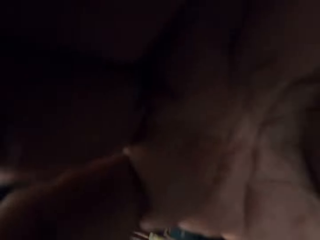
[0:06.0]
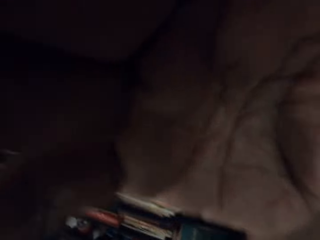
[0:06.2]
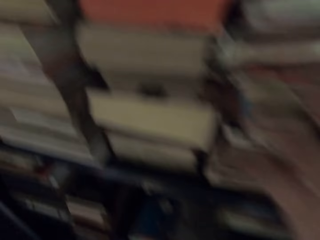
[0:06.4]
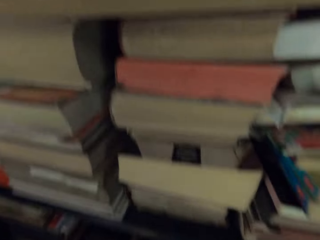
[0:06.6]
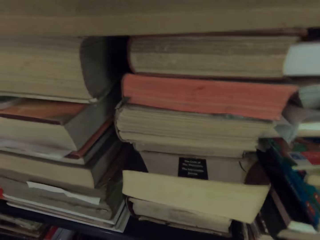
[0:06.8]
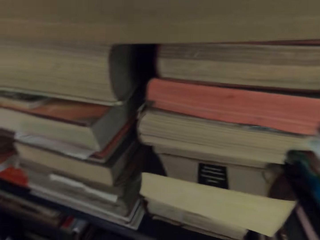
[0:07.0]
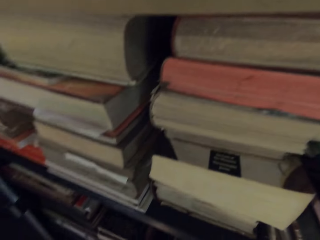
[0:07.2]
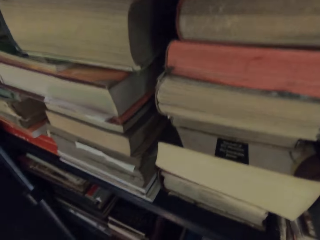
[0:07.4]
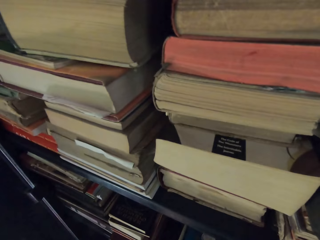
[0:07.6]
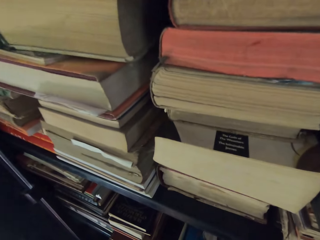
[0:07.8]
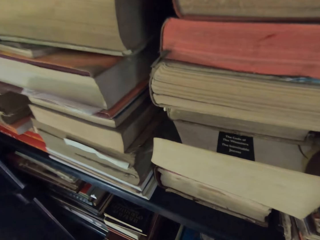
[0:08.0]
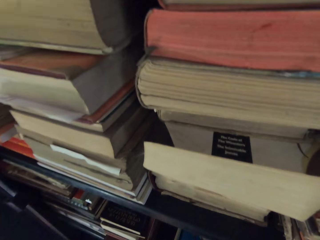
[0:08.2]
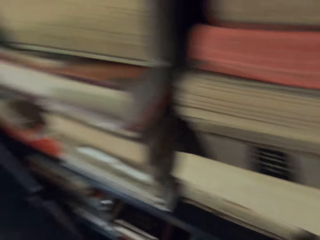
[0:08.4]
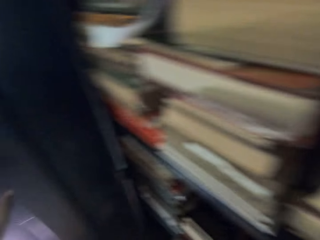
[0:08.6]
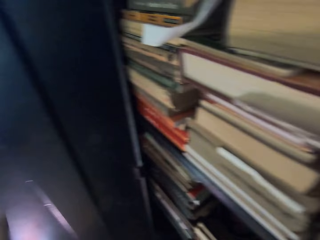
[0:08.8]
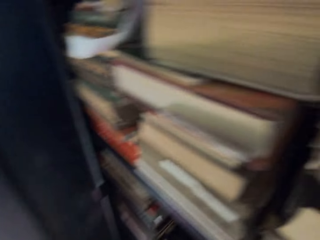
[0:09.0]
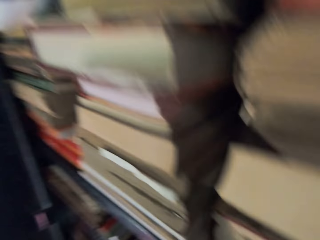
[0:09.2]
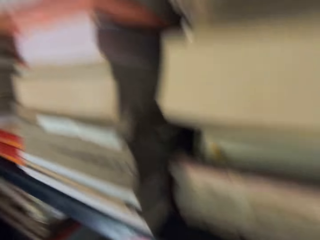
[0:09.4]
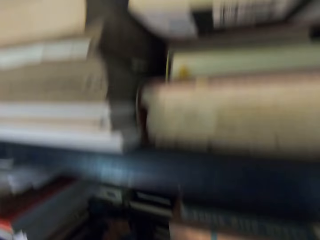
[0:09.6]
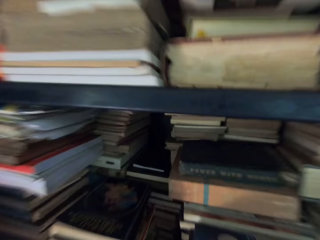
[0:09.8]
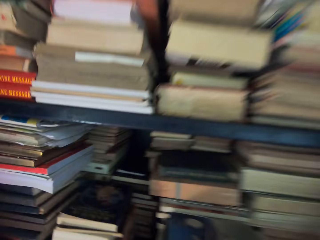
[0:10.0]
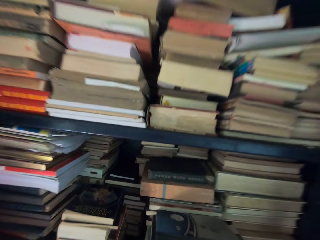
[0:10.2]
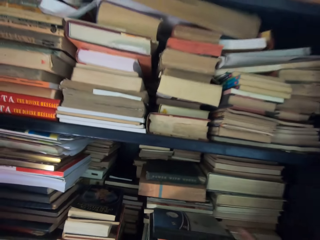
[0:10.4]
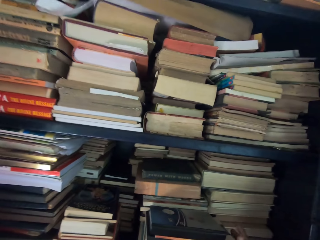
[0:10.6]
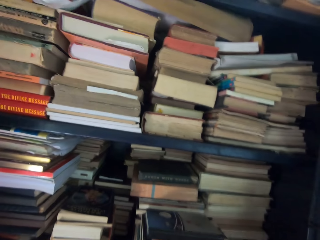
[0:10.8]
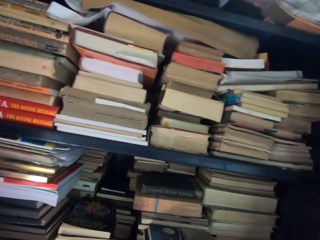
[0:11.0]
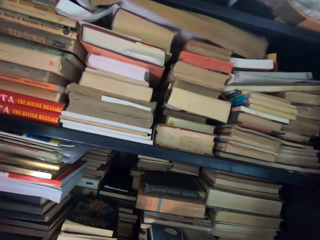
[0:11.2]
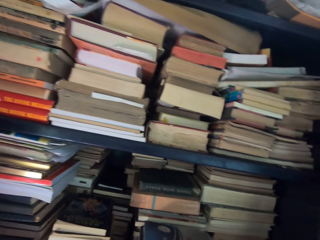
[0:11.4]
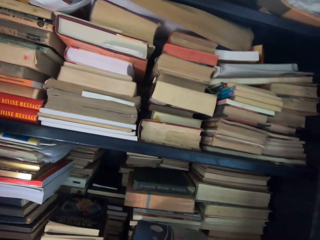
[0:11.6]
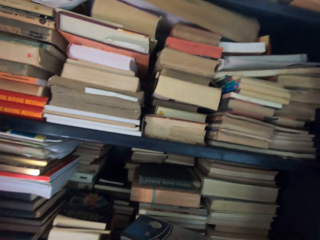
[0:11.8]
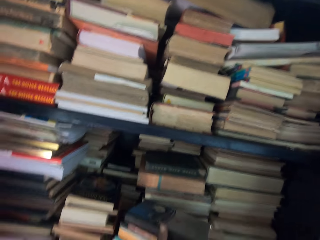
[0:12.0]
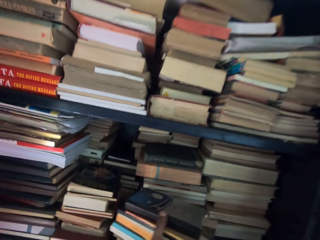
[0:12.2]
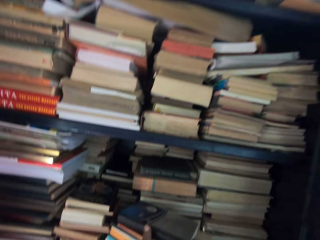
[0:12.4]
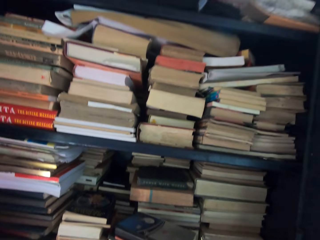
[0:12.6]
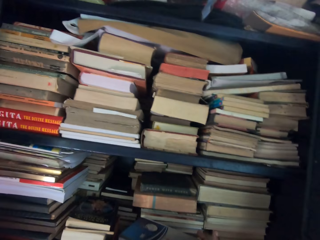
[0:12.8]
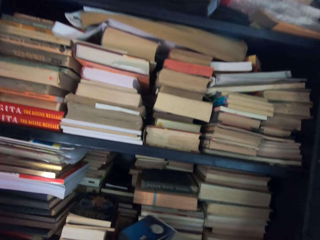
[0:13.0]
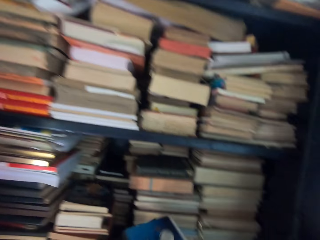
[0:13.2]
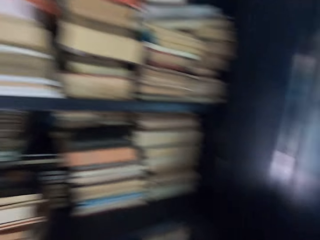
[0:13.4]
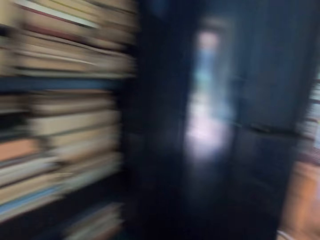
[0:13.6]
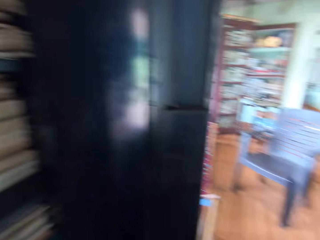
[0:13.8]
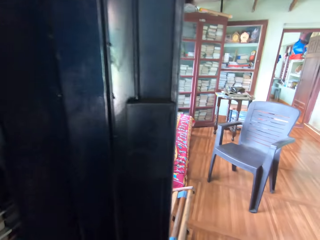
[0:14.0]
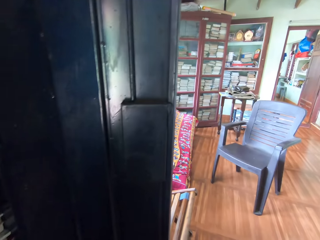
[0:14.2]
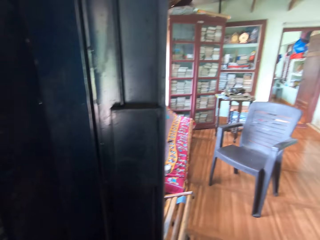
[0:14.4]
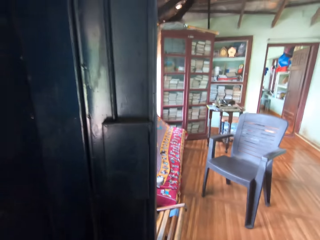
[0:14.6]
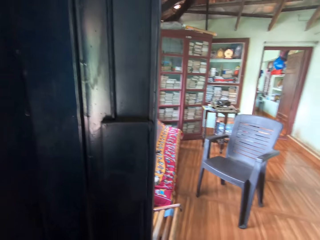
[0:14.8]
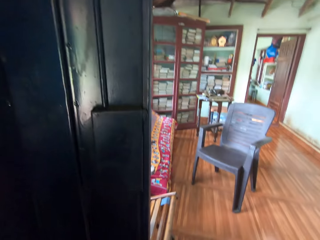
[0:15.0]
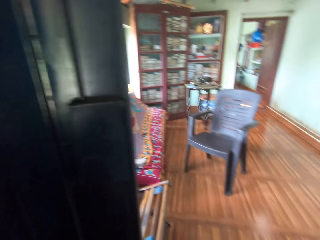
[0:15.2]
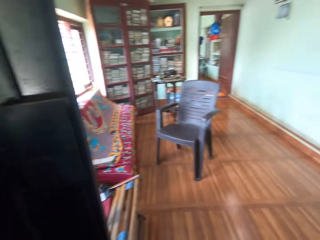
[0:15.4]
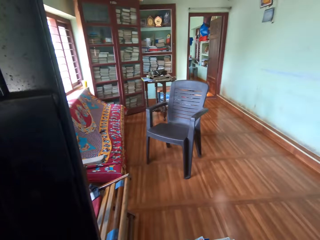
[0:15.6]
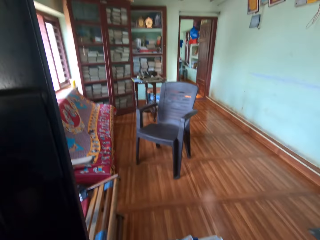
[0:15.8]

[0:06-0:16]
The camera wearer touches the camera. He picks some books from a shelf with his hands.

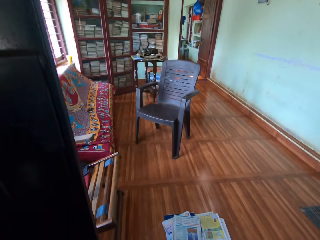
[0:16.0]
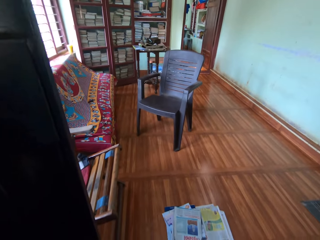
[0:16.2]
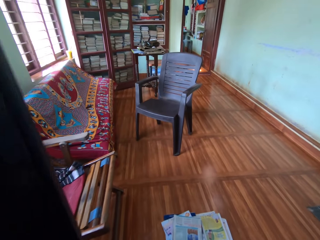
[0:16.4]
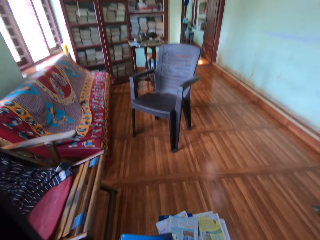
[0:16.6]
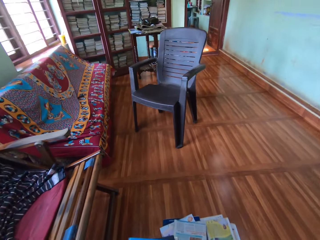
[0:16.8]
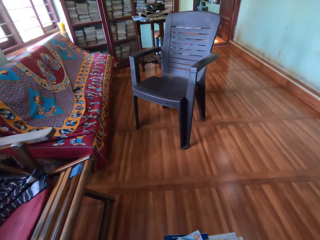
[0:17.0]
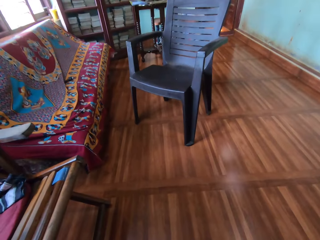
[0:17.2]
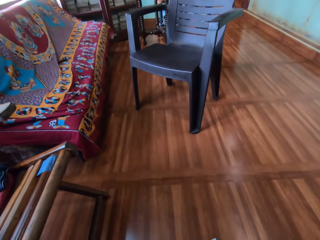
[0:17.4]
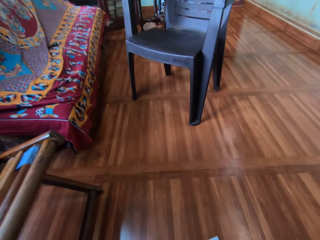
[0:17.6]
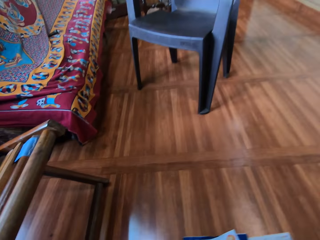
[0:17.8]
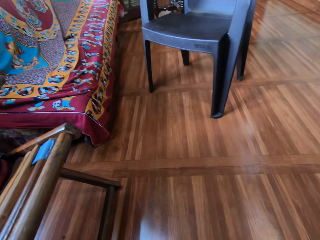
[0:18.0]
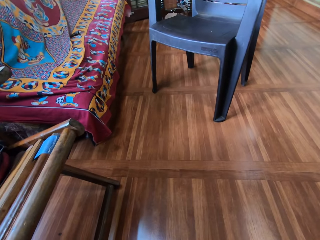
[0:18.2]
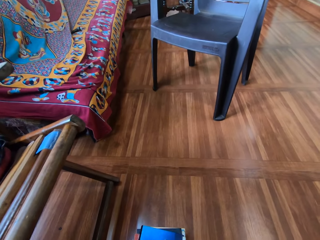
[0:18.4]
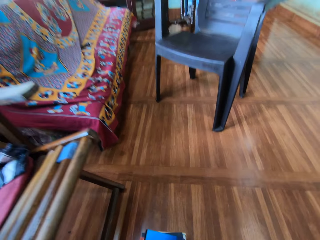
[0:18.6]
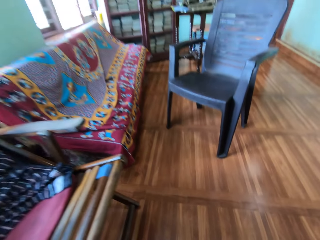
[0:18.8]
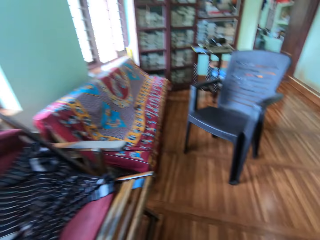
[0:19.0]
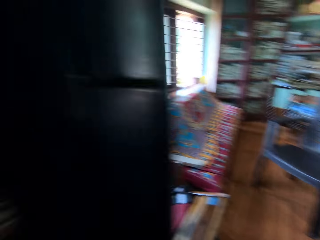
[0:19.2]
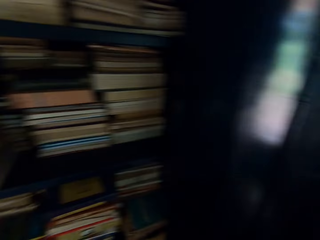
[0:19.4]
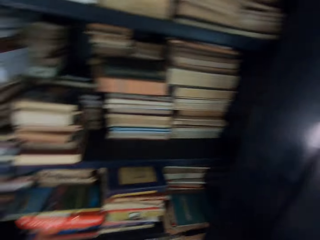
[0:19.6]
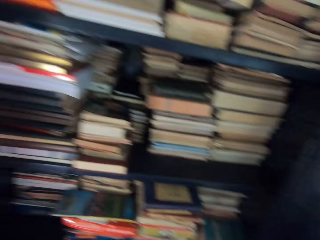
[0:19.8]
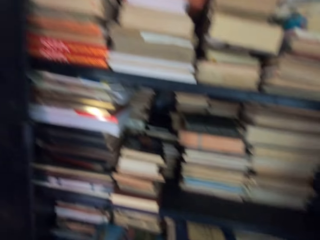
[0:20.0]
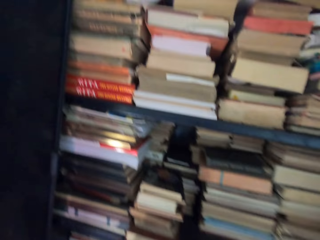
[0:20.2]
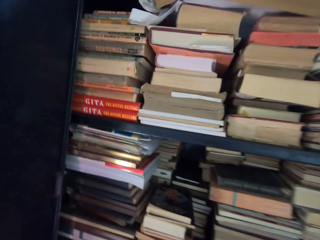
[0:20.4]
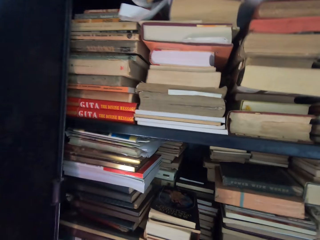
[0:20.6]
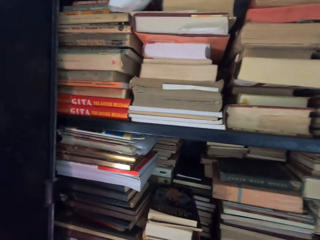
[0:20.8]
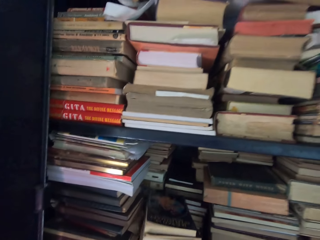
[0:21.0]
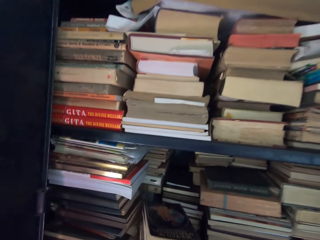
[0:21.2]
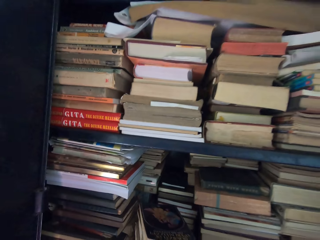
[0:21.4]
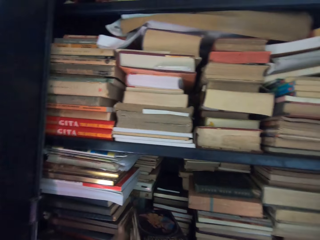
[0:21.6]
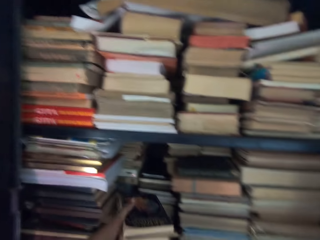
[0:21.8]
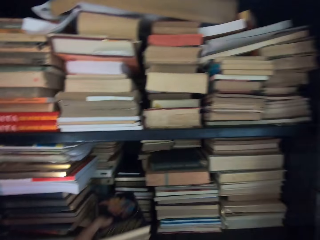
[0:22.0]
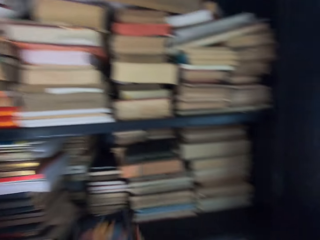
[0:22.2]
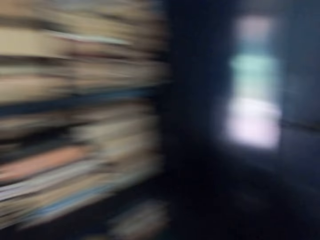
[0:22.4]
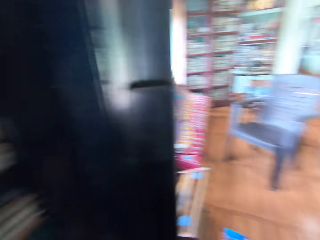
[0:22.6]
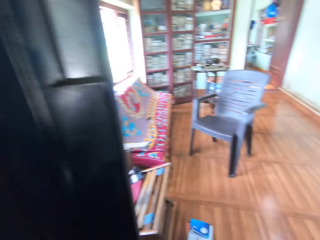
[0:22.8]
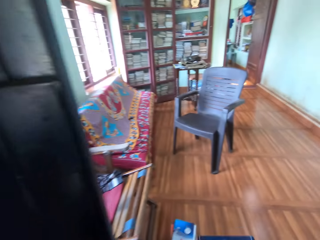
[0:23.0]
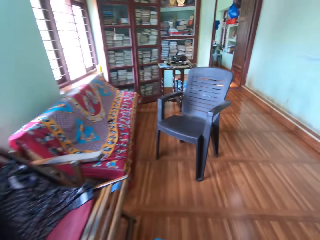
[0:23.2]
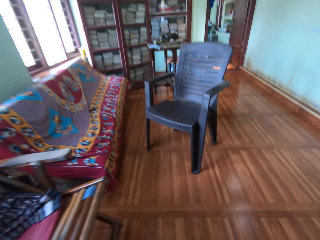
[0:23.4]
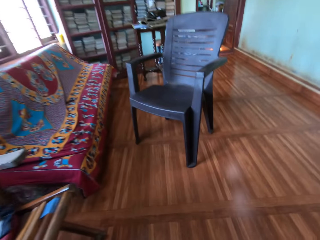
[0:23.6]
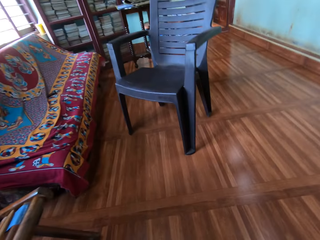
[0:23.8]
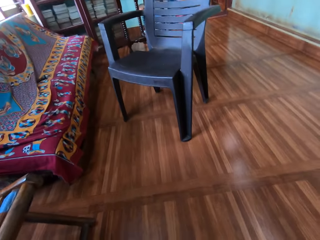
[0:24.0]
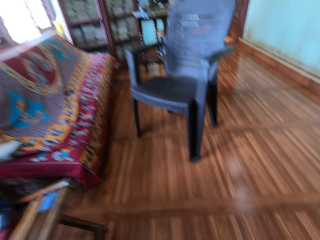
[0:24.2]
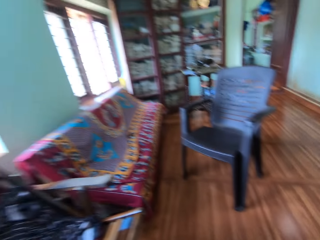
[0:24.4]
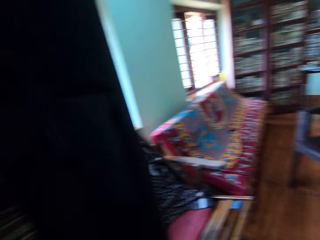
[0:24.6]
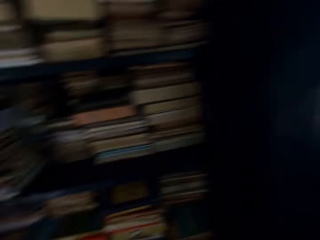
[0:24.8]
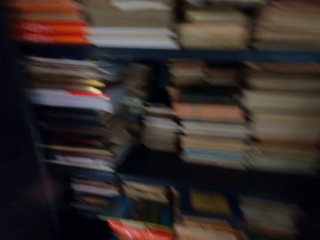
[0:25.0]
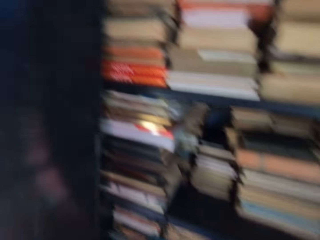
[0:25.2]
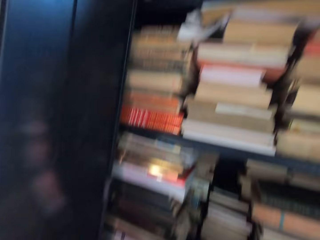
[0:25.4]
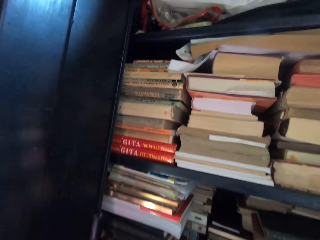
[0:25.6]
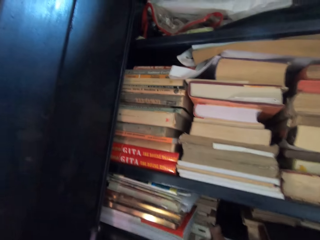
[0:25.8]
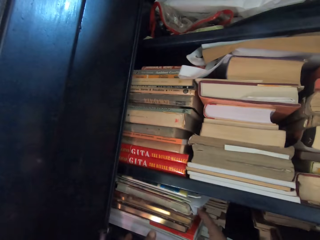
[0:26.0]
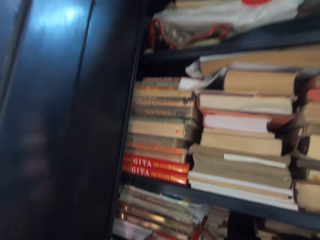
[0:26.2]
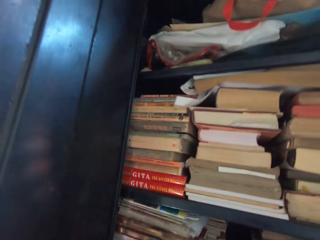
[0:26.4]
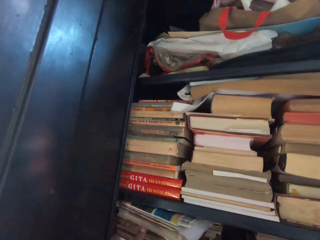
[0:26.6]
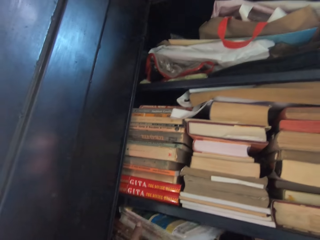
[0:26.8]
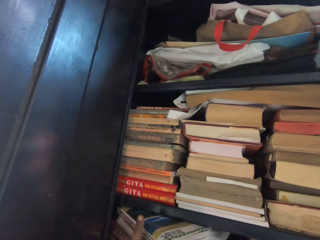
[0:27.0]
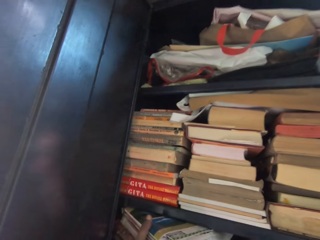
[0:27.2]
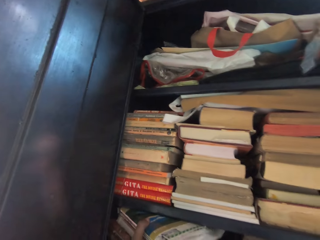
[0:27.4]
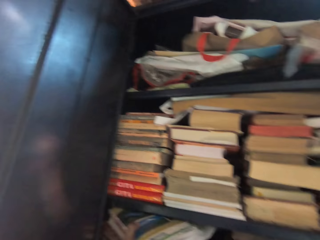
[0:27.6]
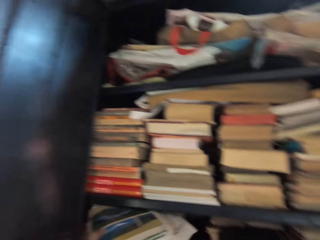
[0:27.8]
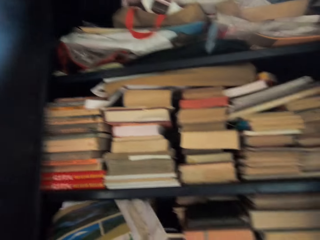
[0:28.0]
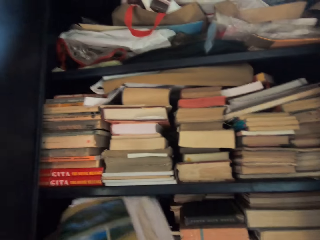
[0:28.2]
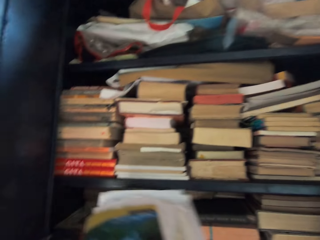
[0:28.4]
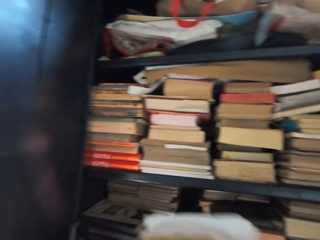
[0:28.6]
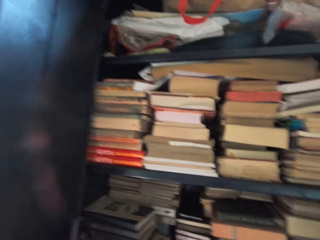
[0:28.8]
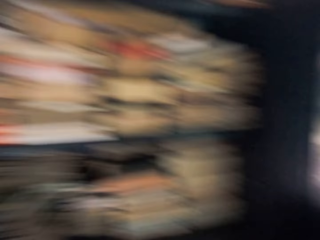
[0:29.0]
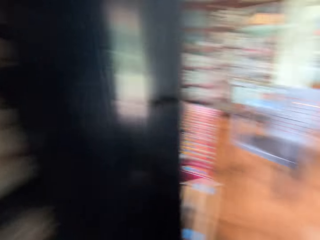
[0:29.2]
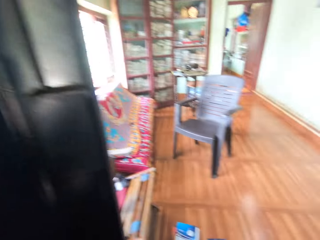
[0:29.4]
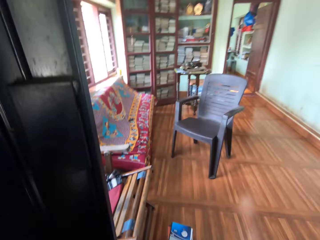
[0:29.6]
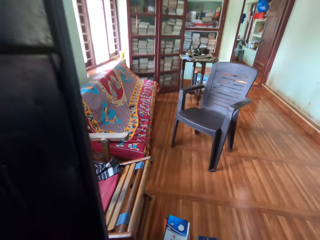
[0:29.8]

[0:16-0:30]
The camera wearer moves some books on the floor with his right hand. He drops the books on the floor with his left hand. He looks around. He picks some books from the shelf with his hands. He walks around the room. He picks some books from the shelf with his hands again.
